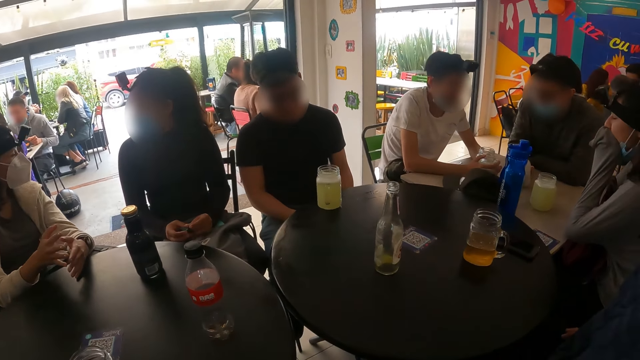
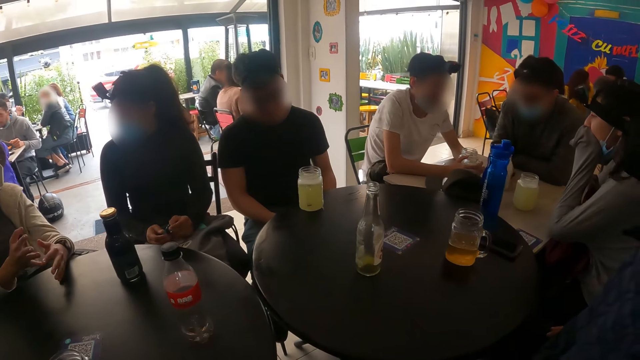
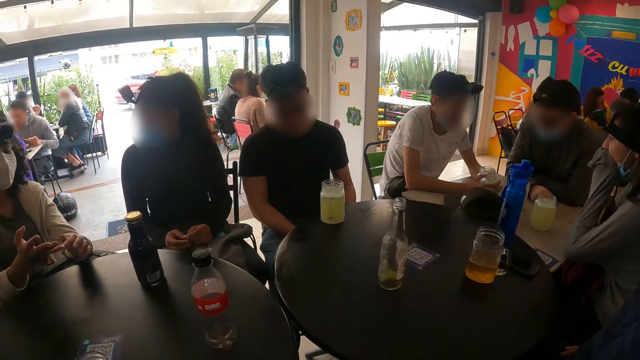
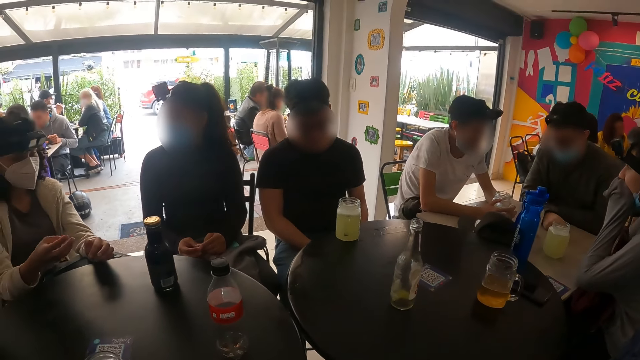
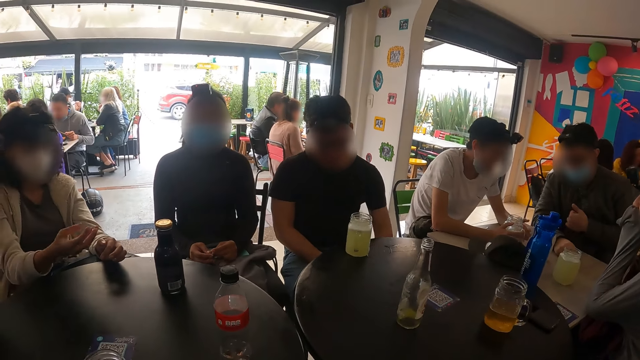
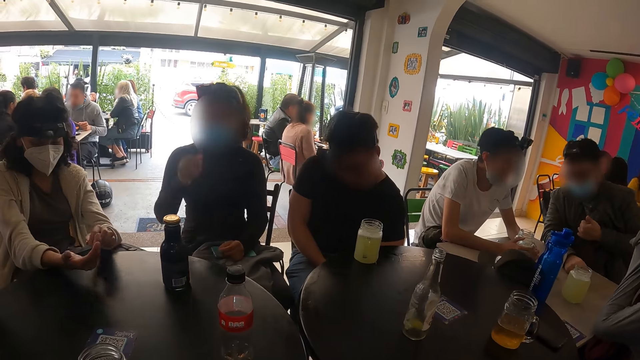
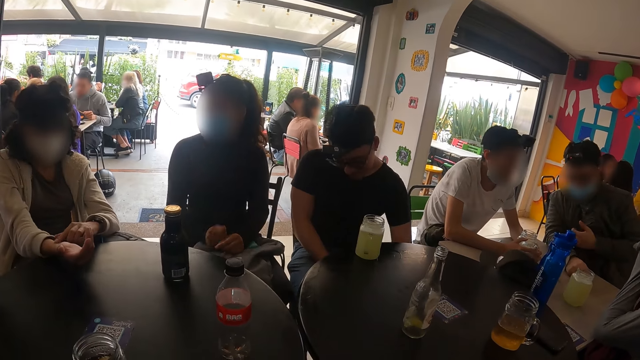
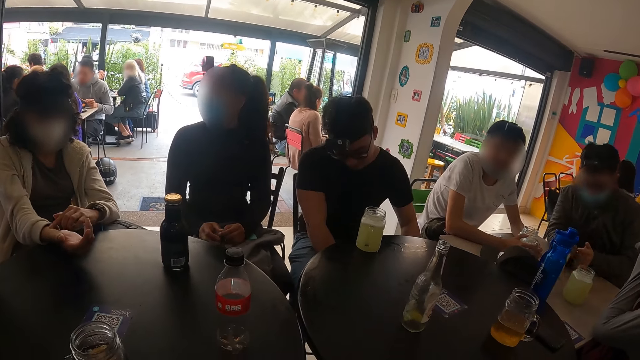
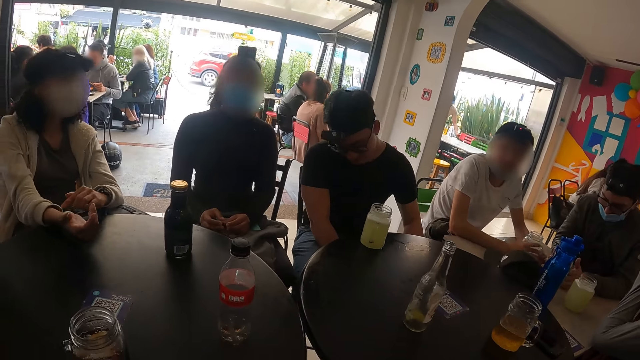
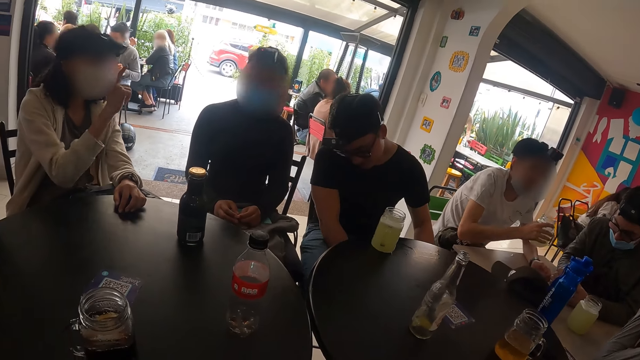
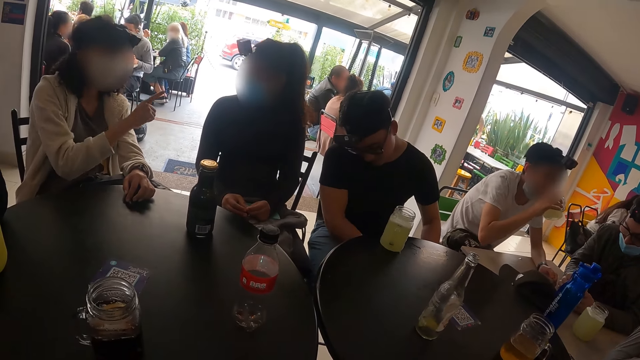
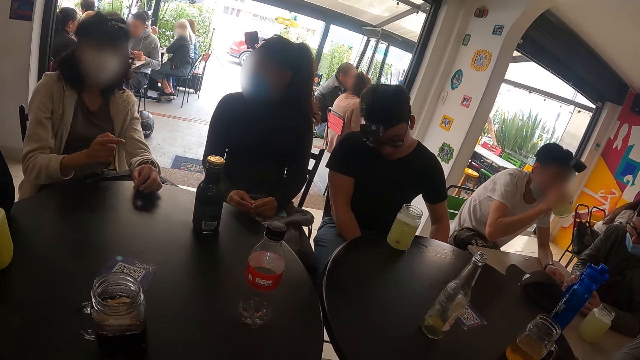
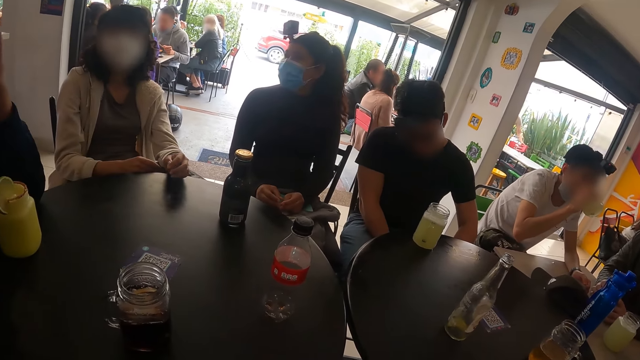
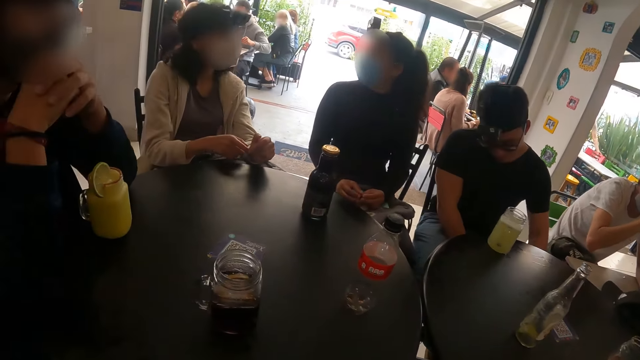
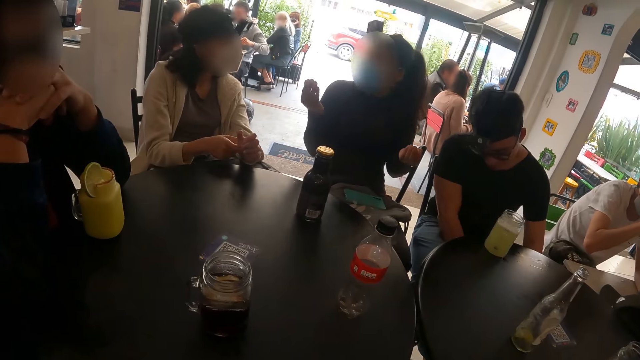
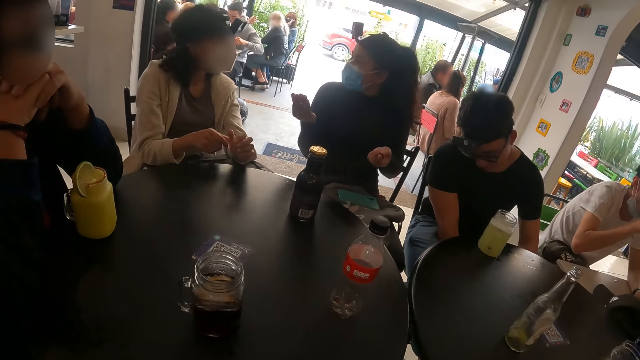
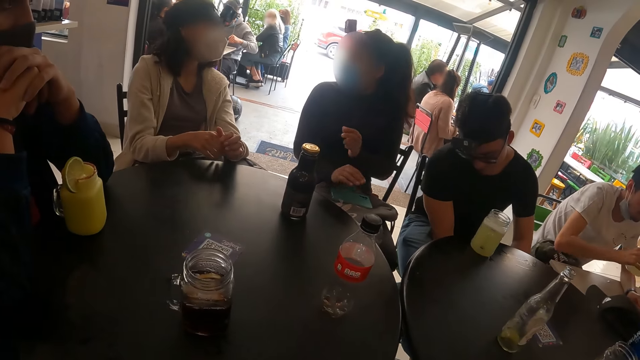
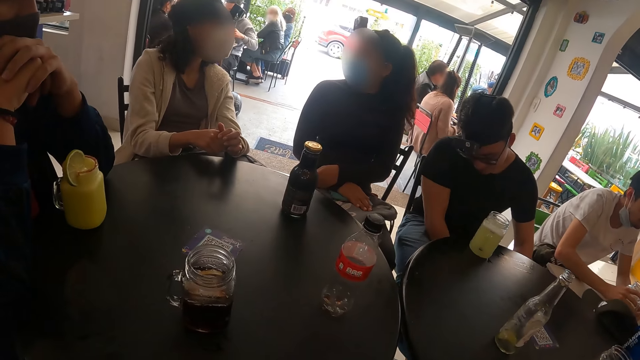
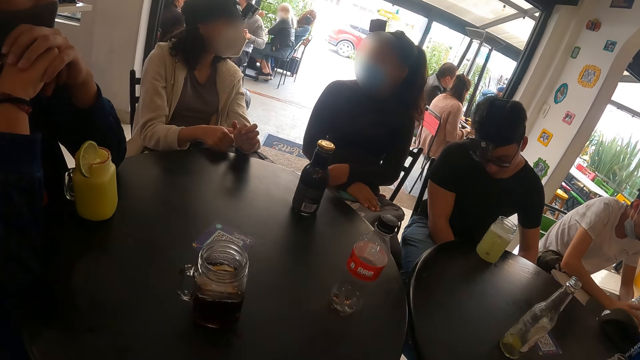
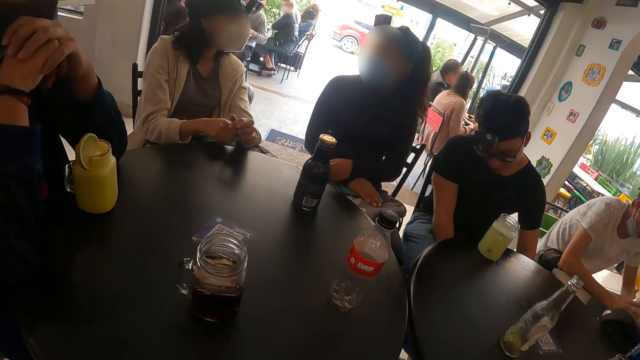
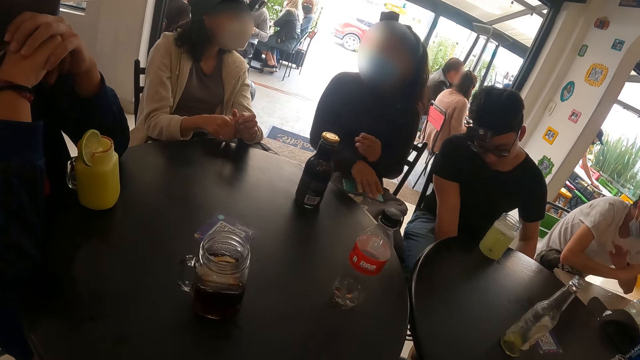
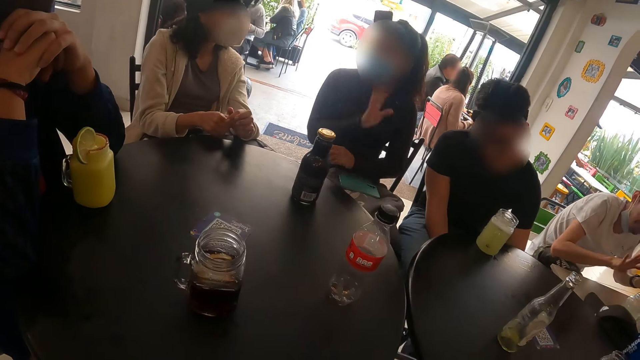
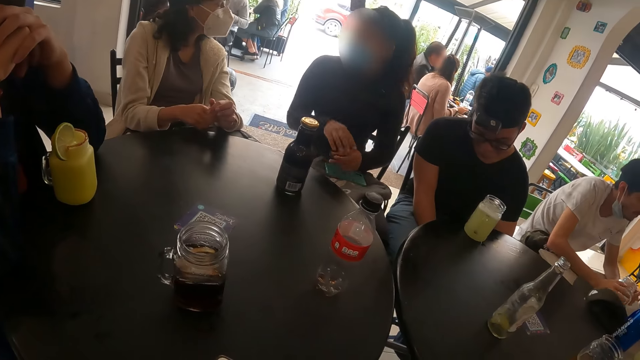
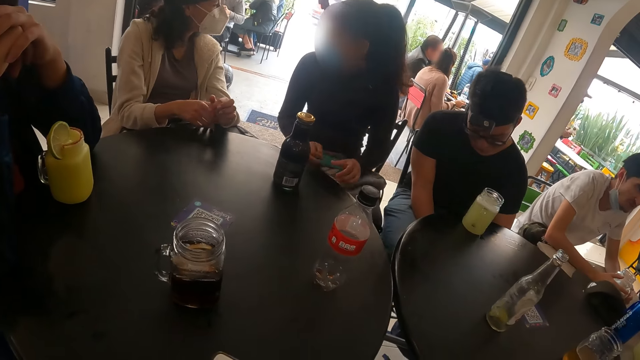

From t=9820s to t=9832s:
The camera wearer looks around. They stare at the table. A lady chats with friends.

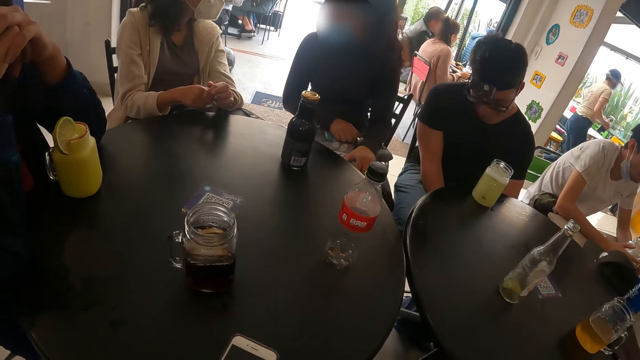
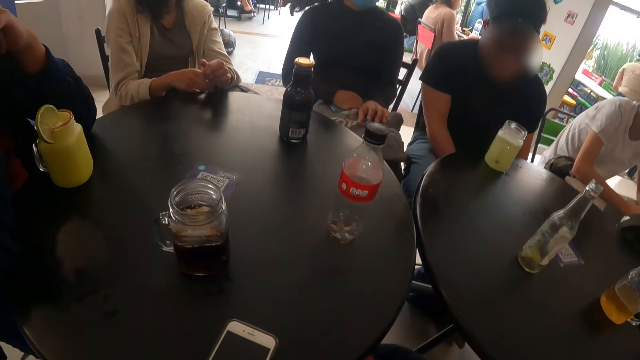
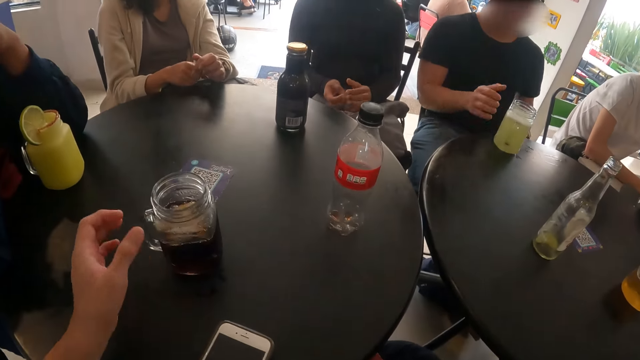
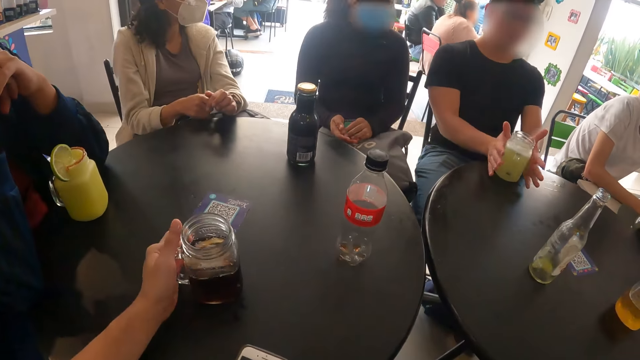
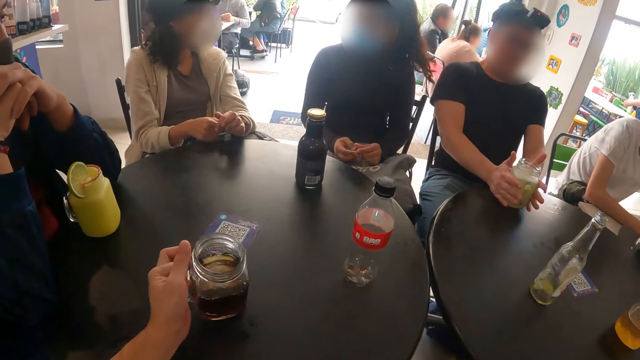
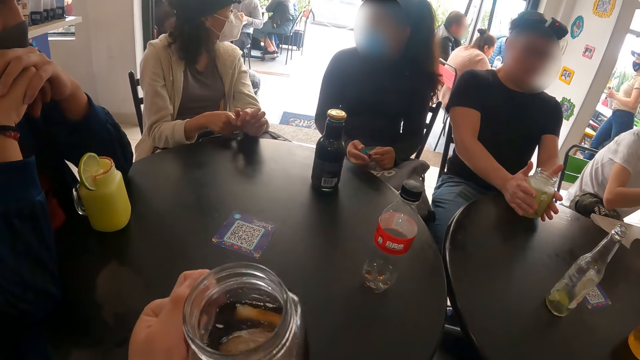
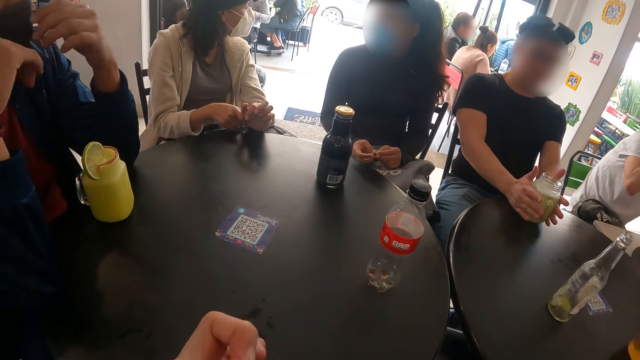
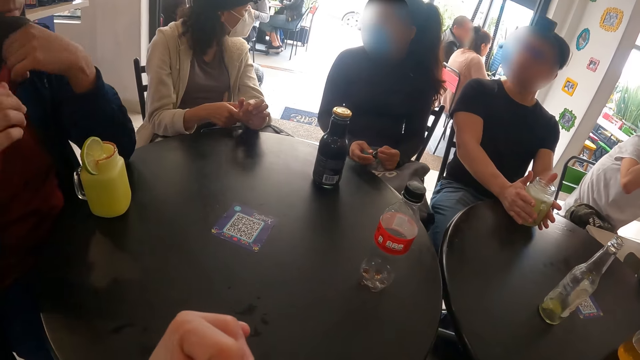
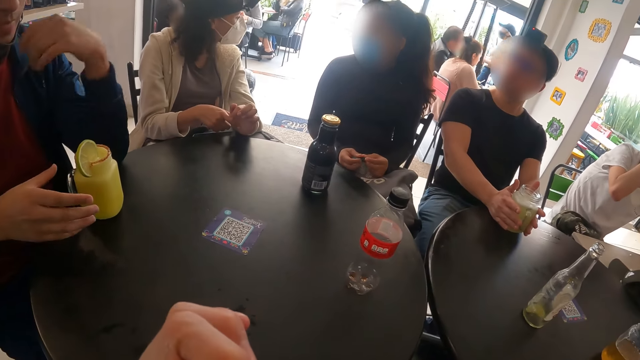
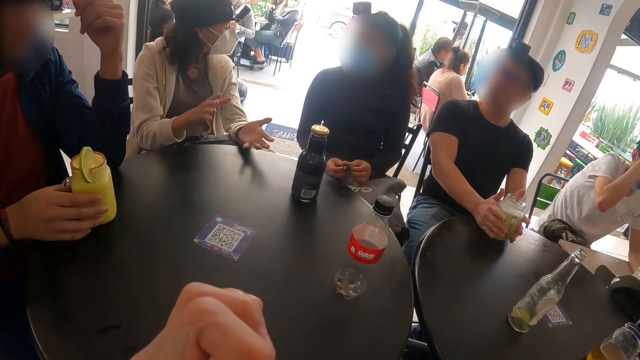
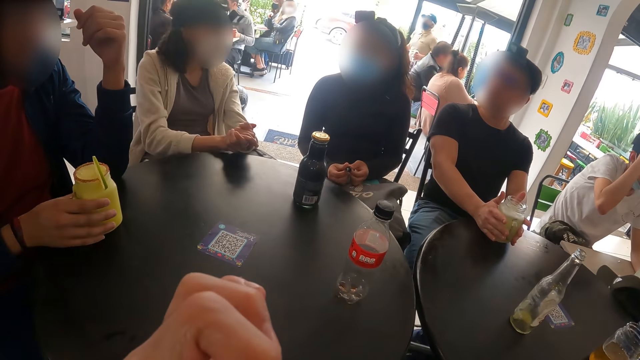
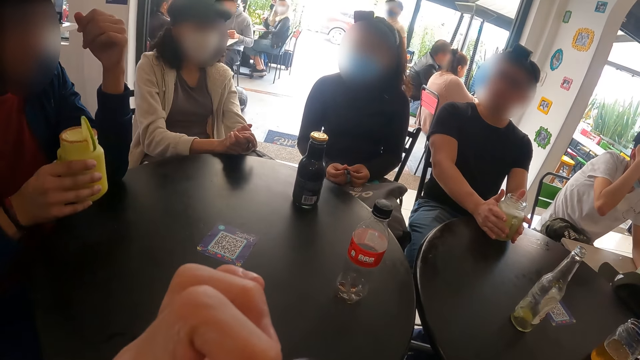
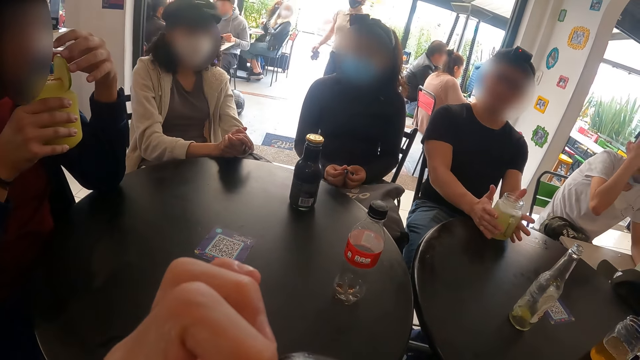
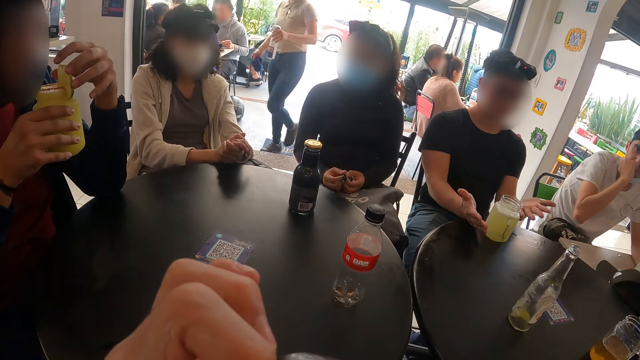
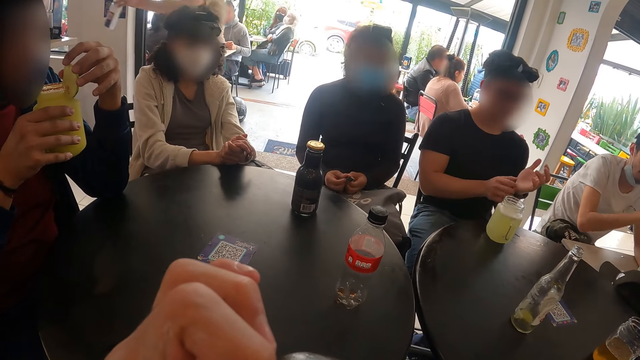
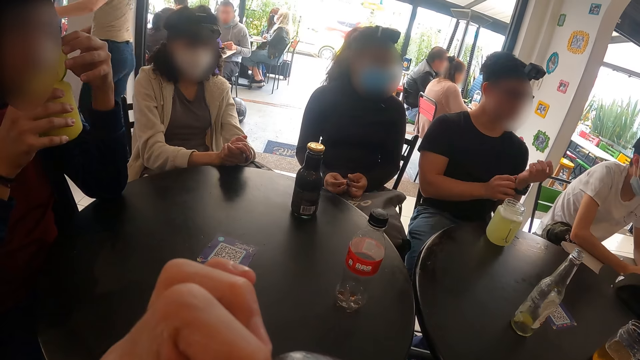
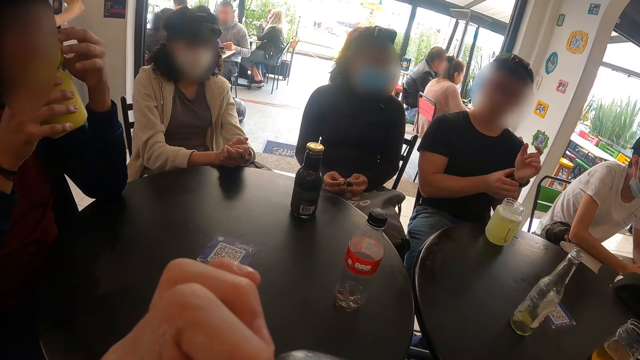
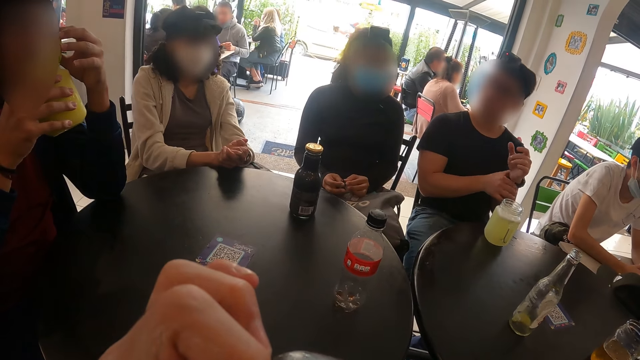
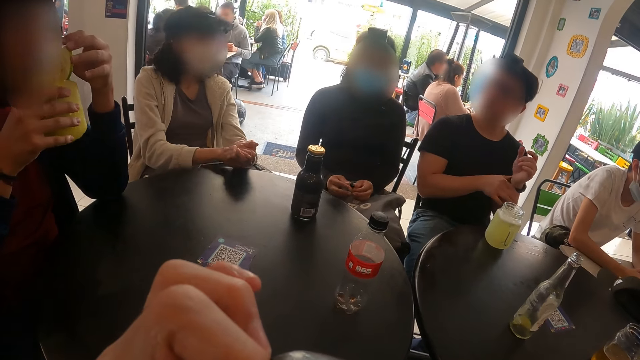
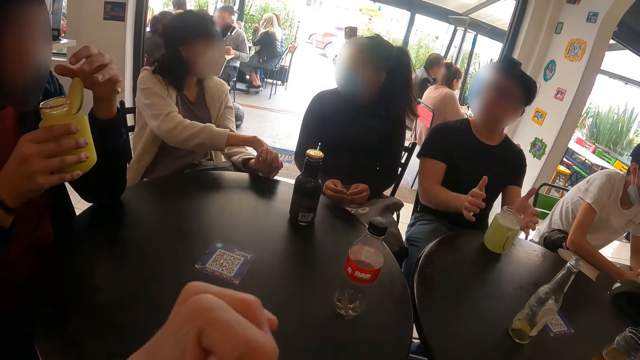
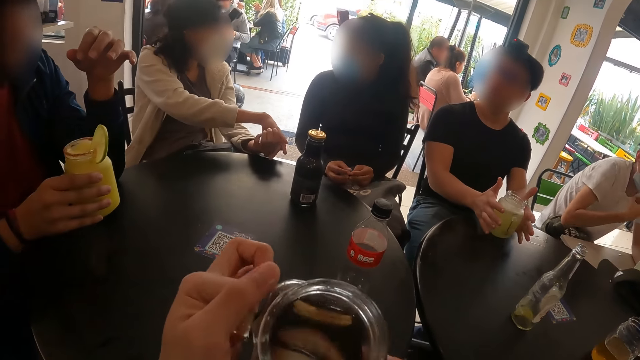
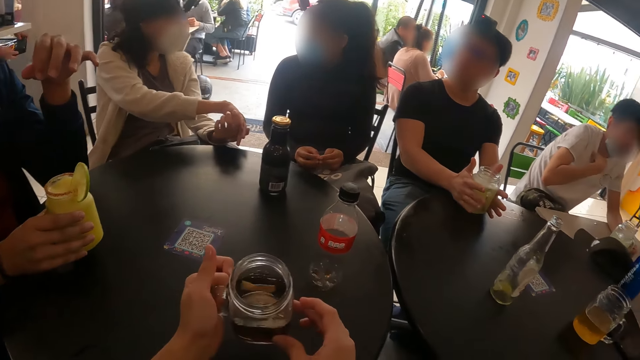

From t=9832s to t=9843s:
The camera wearer picks up a drink from the table. They sip the drink.
